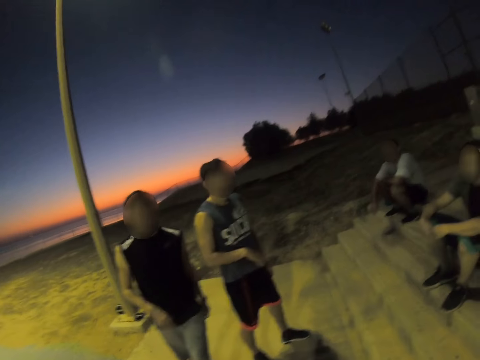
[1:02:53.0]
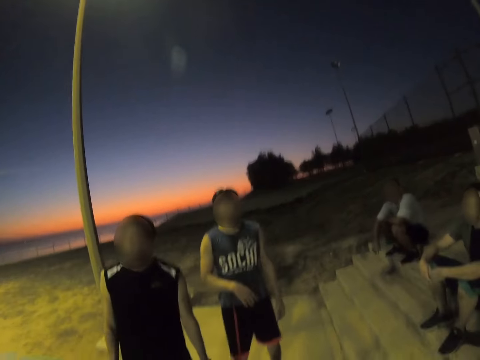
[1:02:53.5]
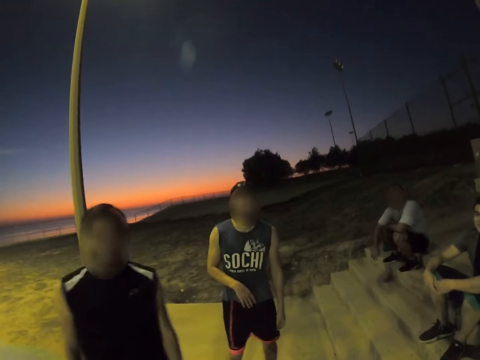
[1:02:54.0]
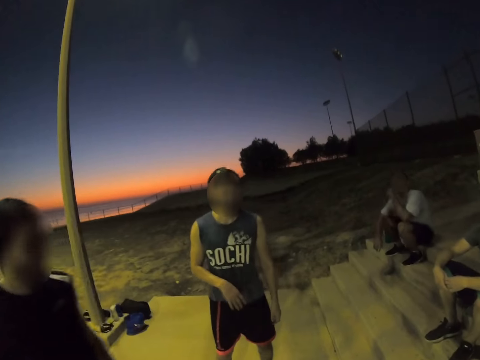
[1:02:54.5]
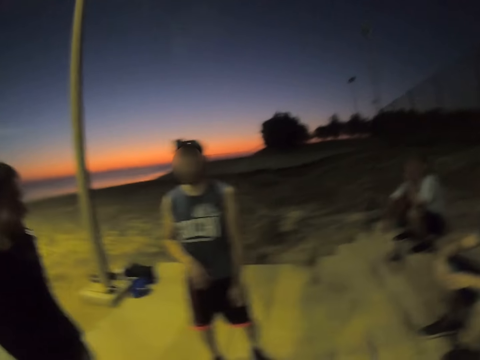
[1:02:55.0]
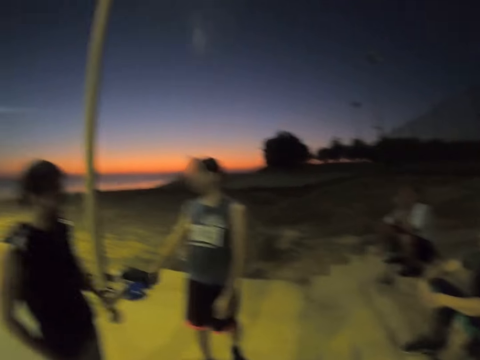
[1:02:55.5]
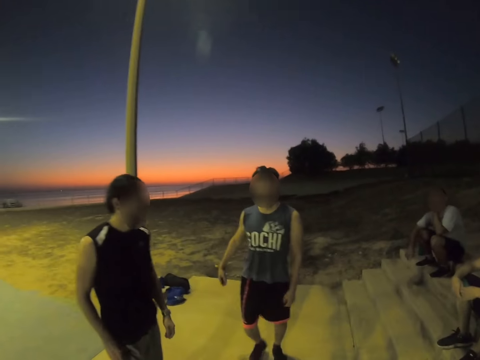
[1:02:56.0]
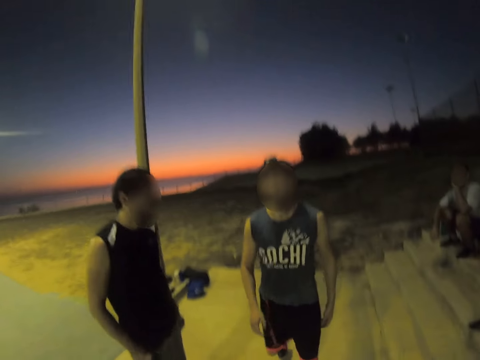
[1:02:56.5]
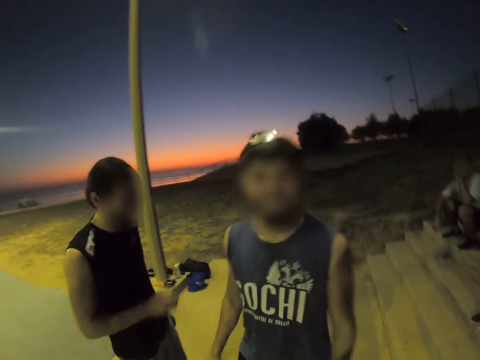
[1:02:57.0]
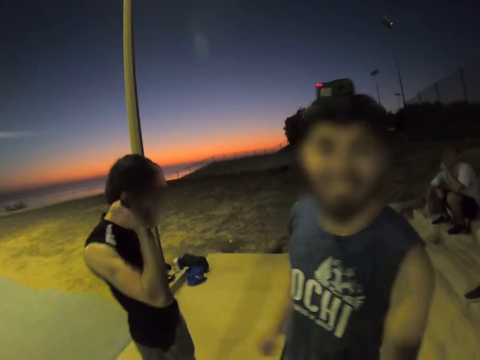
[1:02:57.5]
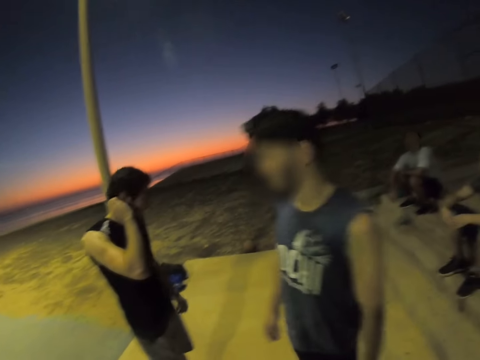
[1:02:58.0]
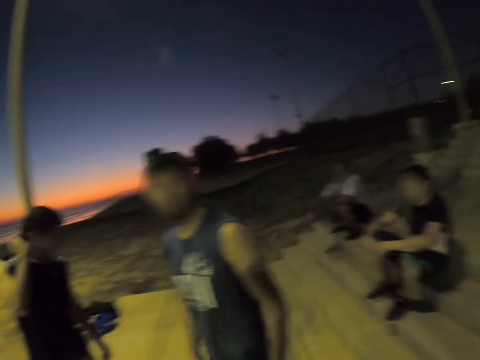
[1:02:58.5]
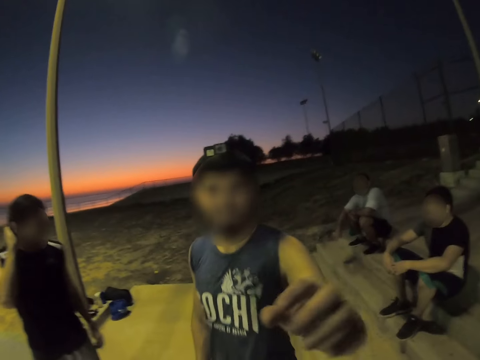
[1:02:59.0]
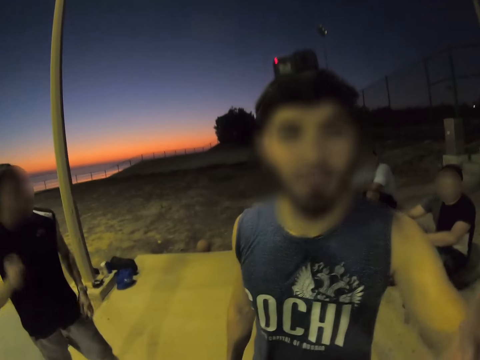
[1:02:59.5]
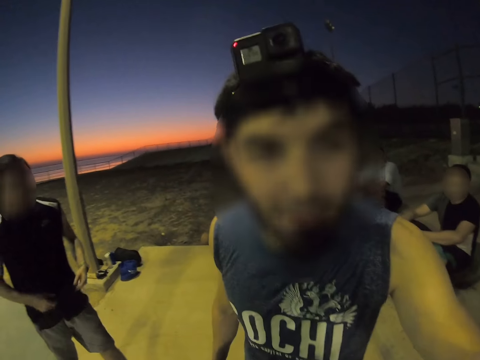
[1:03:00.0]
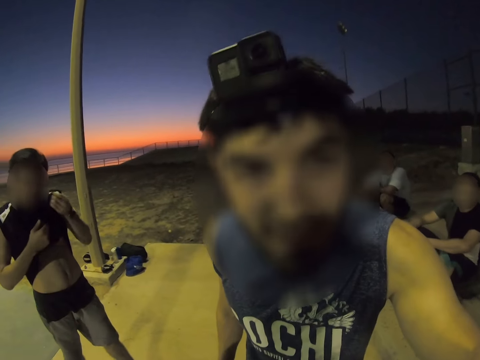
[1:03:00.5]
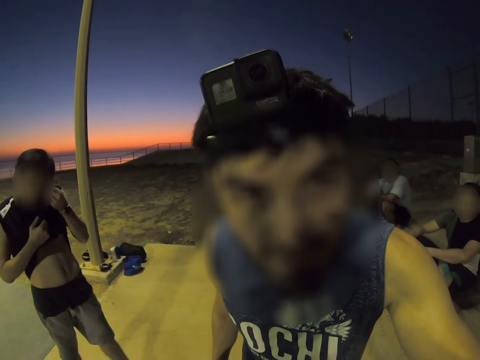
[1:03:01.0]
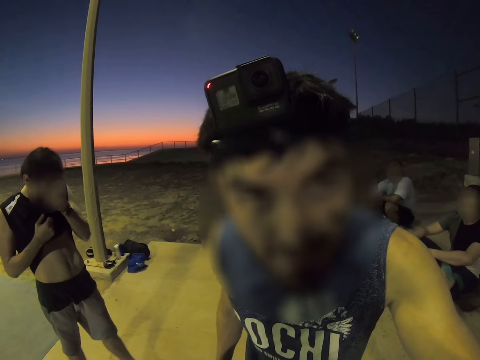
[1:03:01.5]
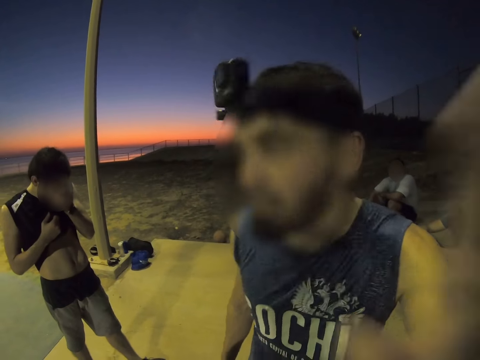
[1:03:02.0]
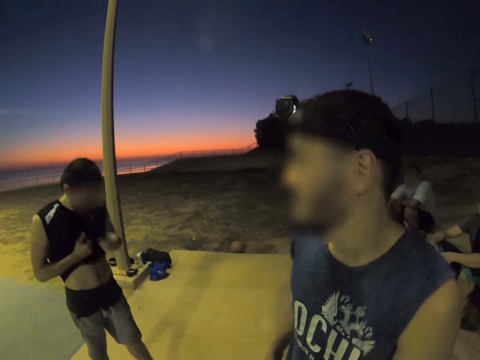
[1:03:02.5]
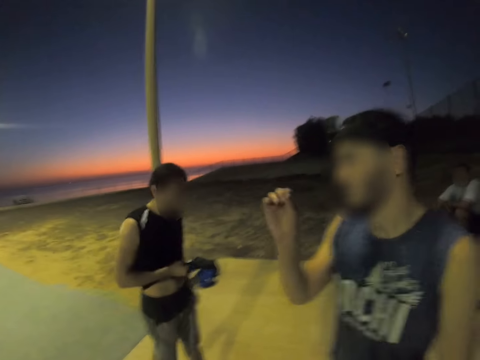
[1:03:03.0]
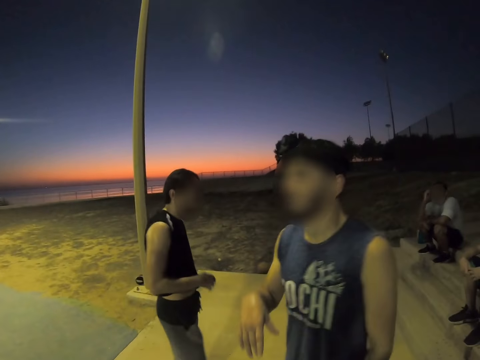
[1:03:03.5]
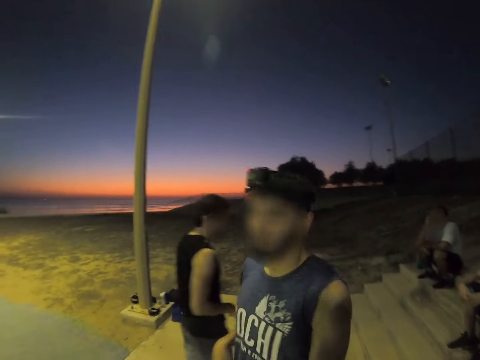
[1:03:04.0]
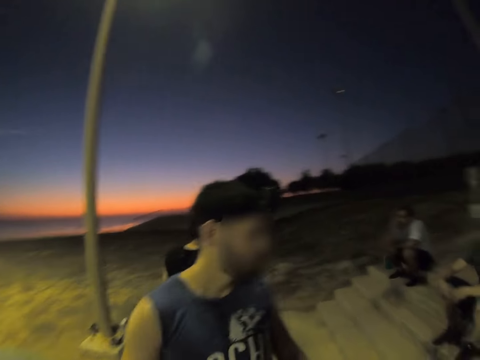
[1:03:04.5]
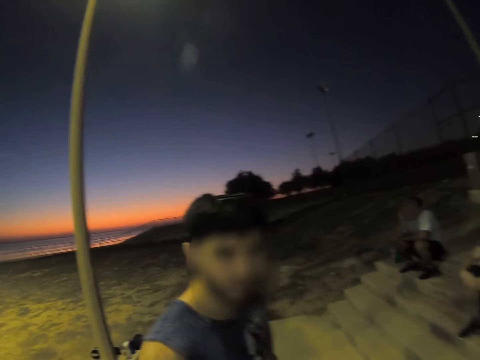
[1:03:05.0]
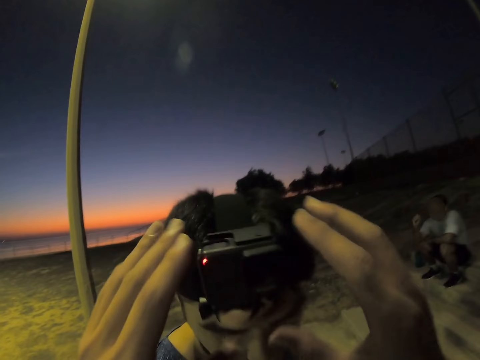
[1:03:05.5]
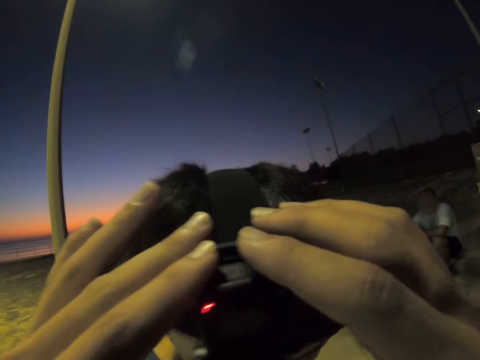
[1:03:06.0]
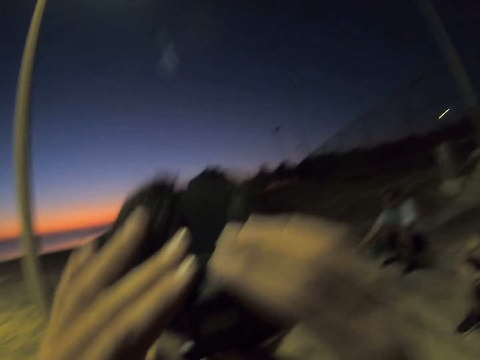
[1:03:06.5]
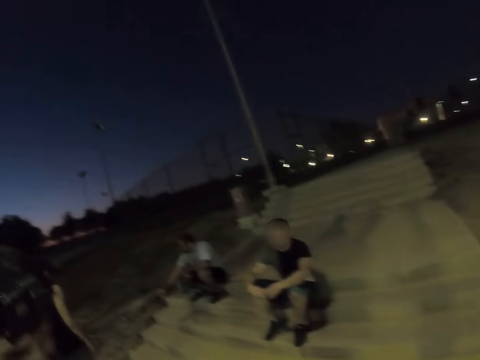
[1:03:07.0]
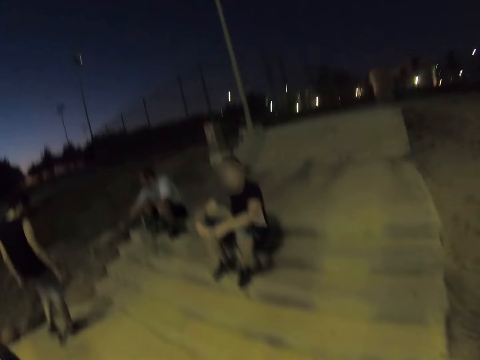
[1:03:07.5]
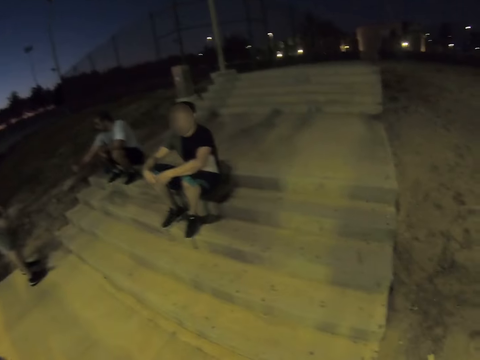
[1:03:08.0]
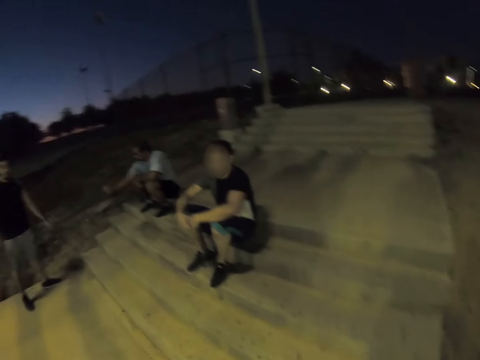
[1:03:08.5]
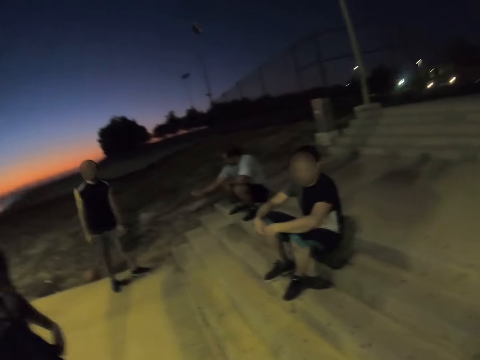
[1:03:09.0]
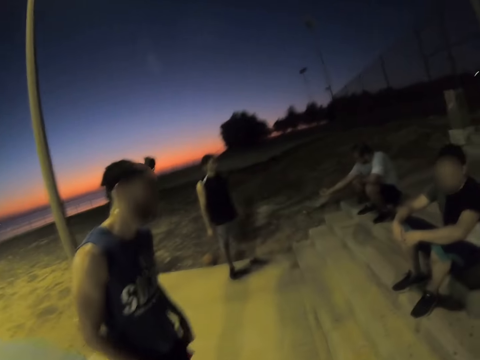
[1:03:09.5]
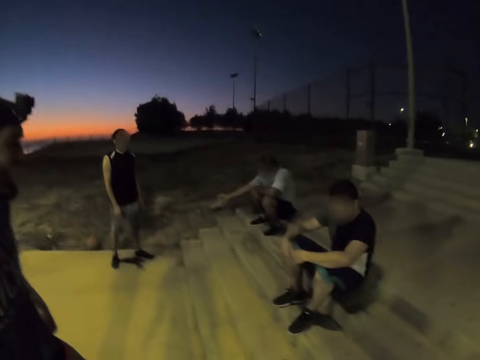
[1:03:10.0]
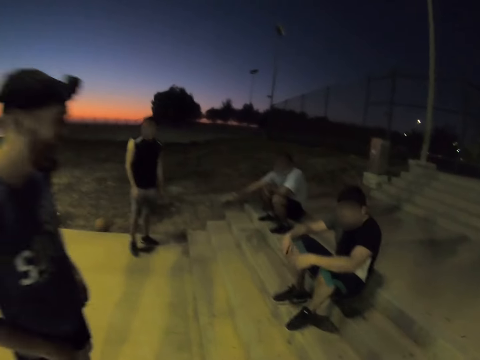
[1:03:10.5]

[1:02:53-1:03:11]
The camera wearer looks around. A man talks to the camera wearer. The man holds the camera. The man walks around. The camera wearer looks around. They adjust the camera. They look around.

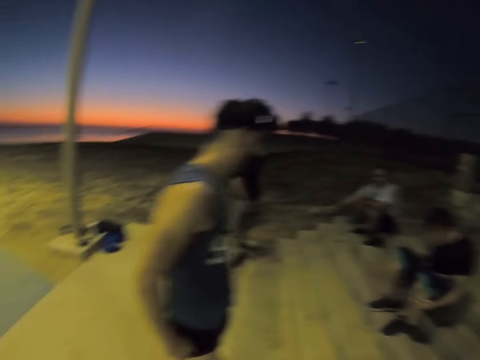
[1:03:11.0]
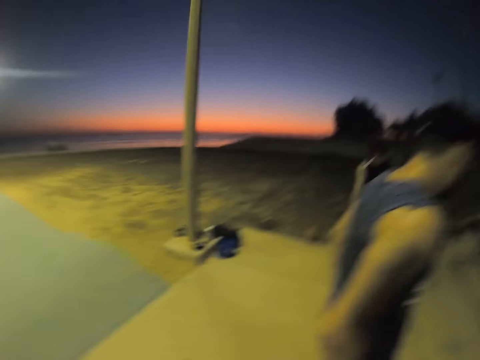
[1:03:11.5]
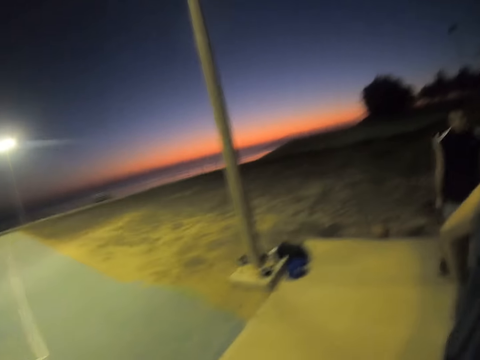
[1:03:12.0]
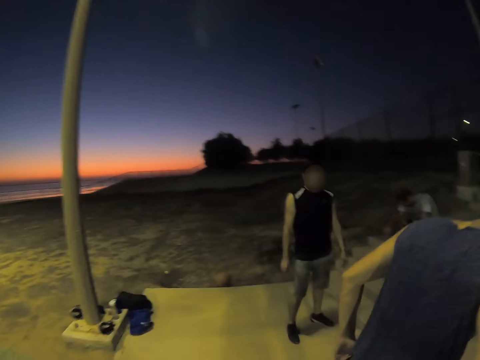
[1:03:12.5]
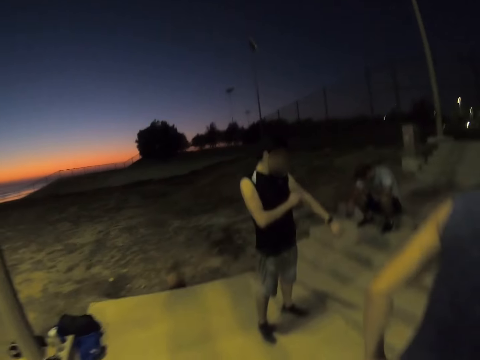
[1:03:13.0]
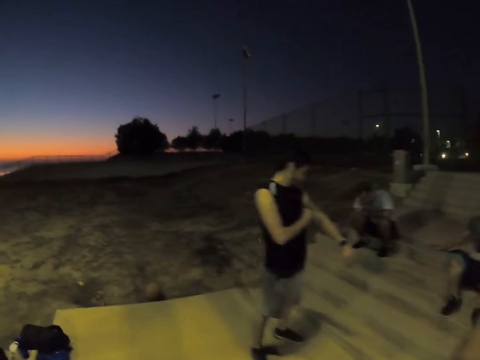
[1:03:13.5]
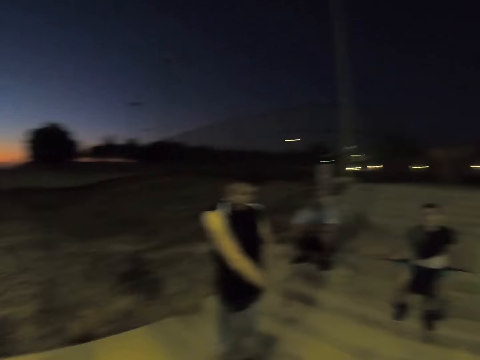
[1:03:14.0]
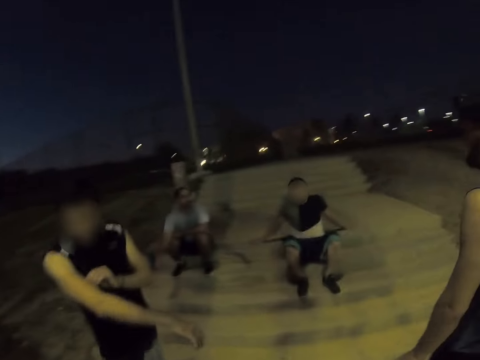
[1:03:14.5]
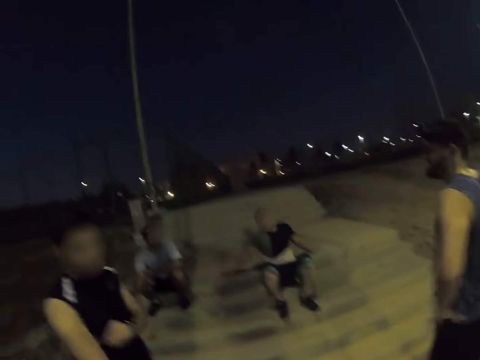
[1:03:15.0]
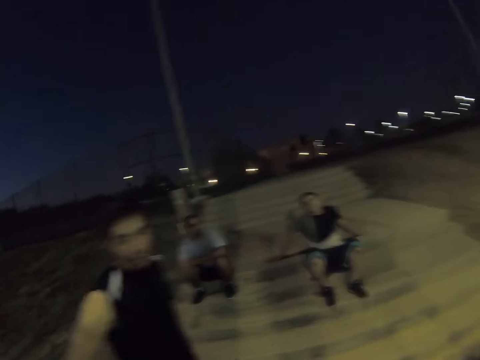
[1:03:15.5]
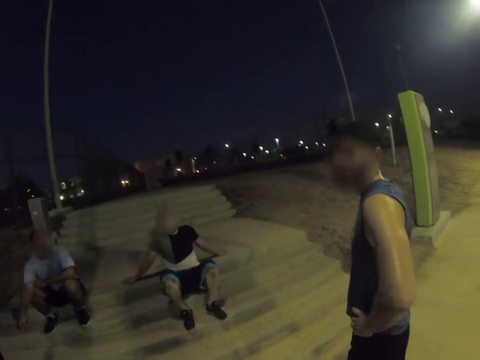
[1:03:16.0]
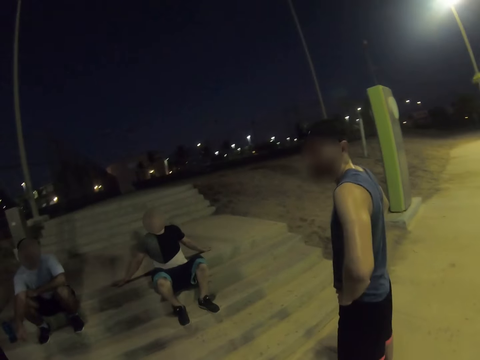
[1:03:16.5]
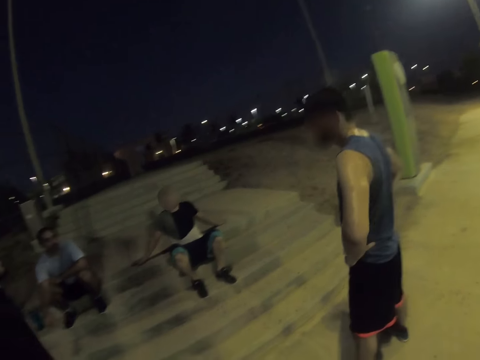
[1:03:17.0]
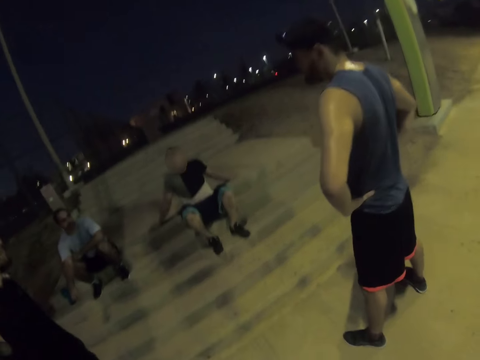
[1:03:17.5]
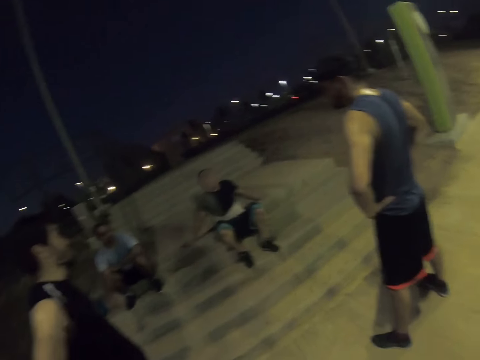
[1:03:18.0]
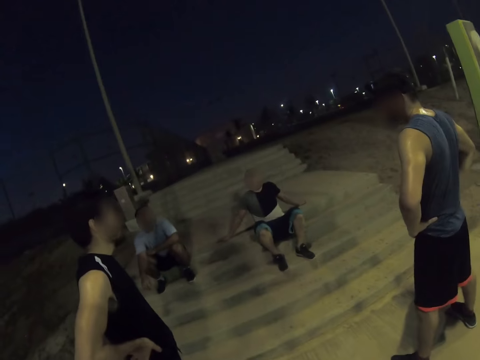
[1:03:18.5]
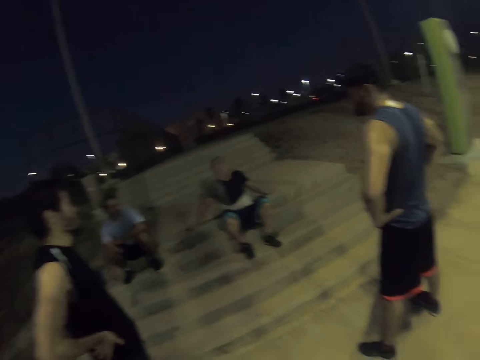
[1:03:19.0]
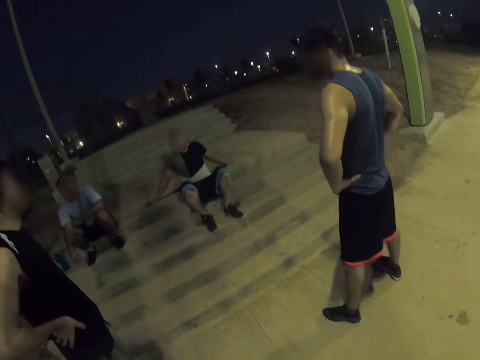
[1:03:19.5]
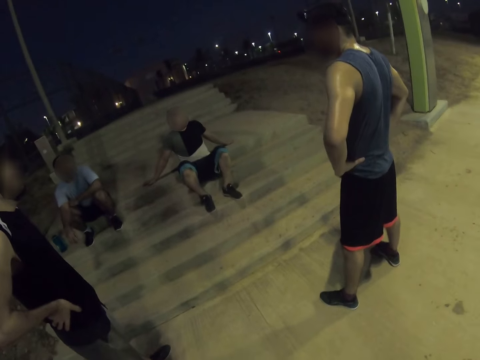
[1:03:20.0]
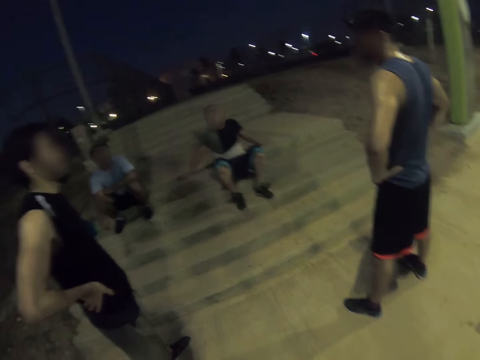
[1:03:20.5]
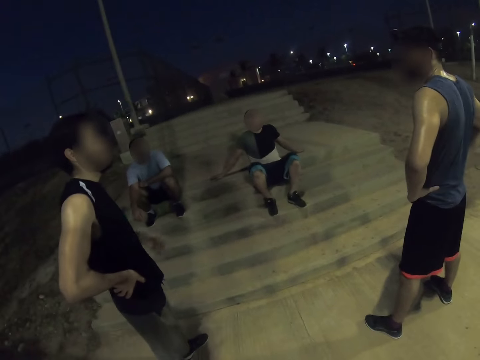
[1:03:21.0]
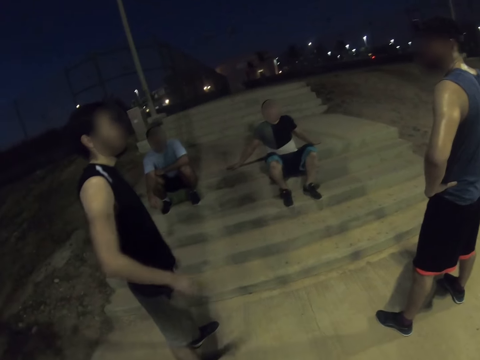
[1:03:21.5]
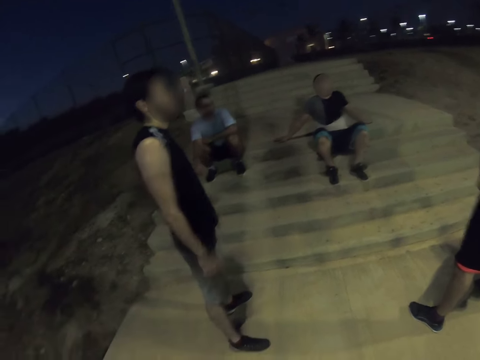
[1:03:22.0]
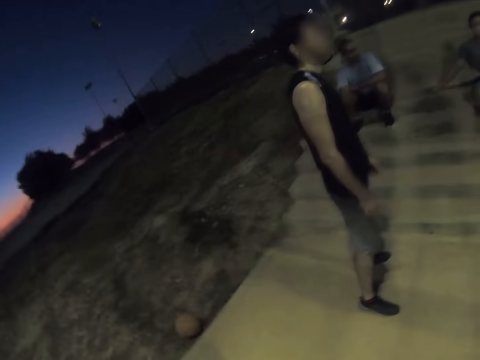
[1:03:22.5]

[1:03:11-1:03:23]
The camera wearer walks around. They stare at a man. The man dialogues with another man.
